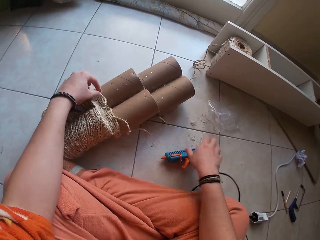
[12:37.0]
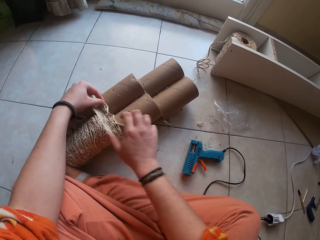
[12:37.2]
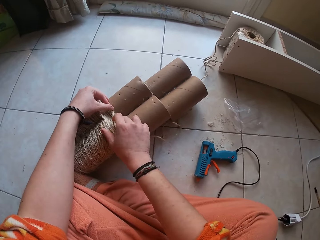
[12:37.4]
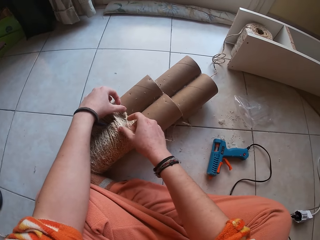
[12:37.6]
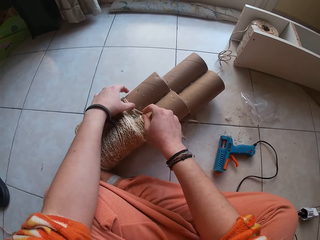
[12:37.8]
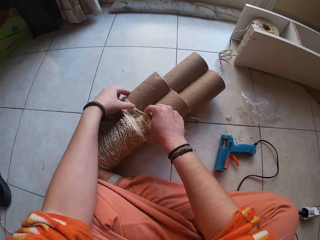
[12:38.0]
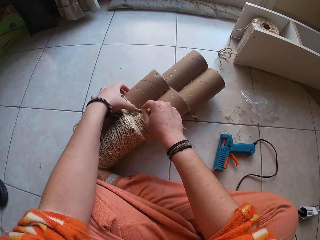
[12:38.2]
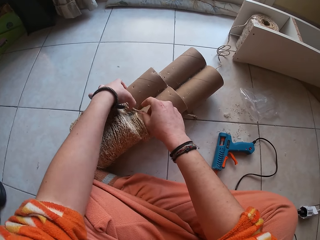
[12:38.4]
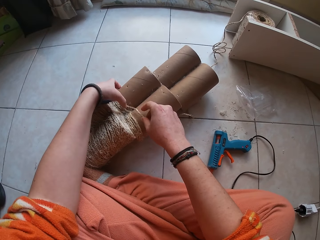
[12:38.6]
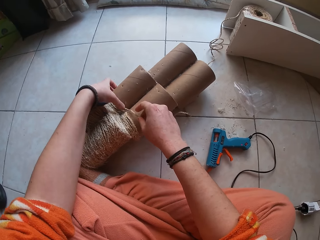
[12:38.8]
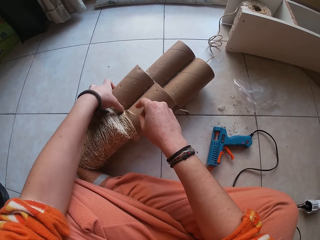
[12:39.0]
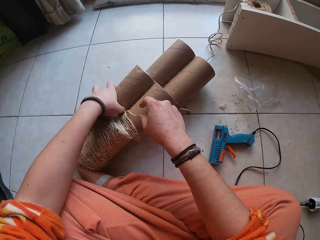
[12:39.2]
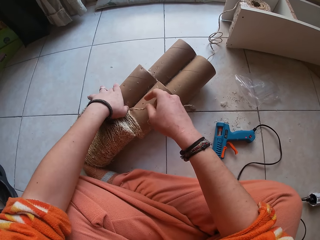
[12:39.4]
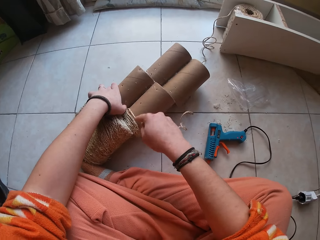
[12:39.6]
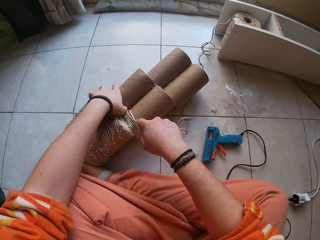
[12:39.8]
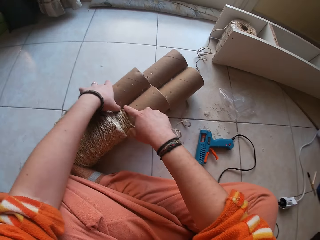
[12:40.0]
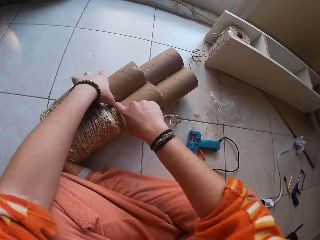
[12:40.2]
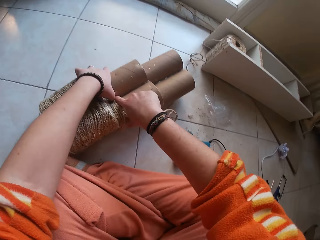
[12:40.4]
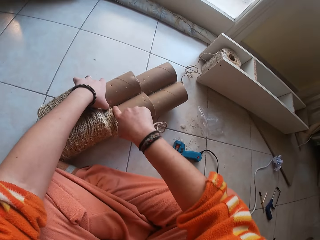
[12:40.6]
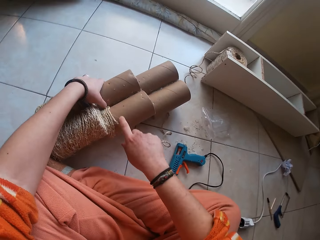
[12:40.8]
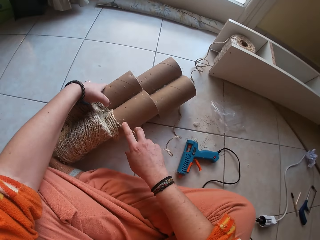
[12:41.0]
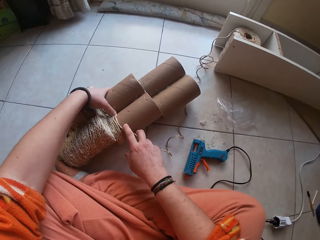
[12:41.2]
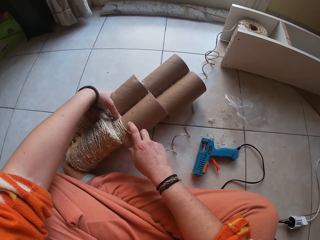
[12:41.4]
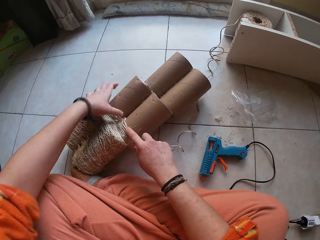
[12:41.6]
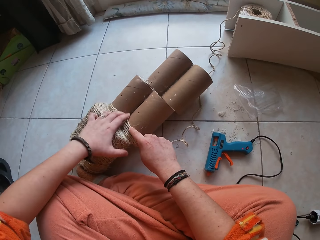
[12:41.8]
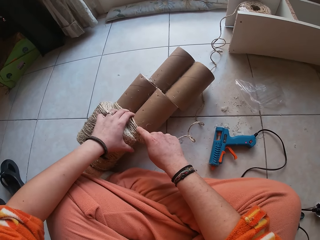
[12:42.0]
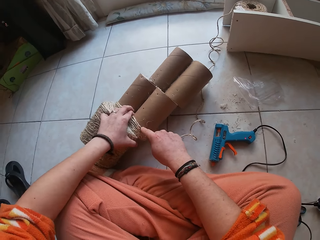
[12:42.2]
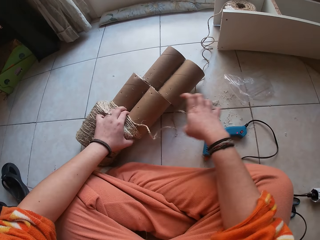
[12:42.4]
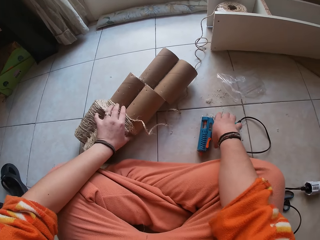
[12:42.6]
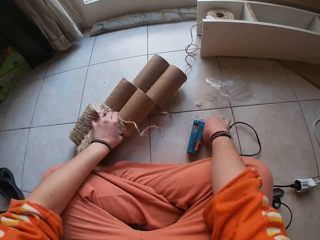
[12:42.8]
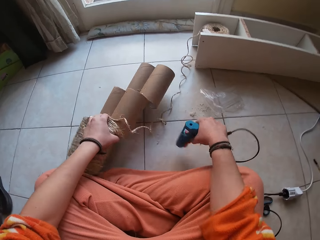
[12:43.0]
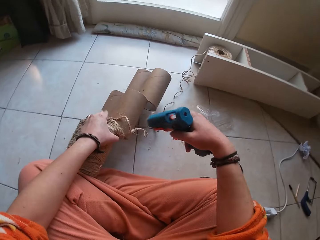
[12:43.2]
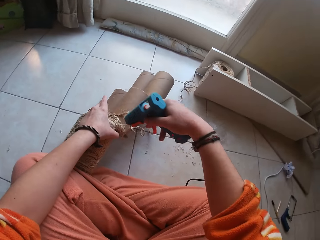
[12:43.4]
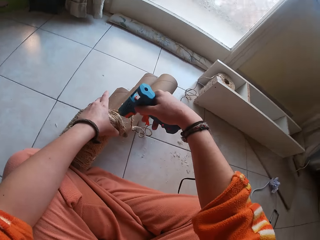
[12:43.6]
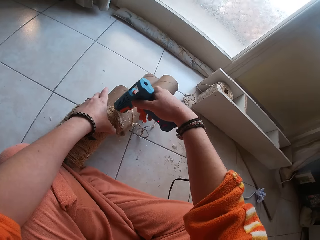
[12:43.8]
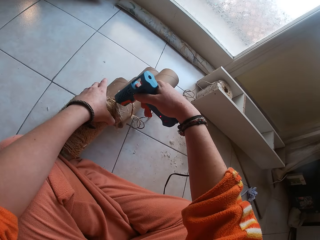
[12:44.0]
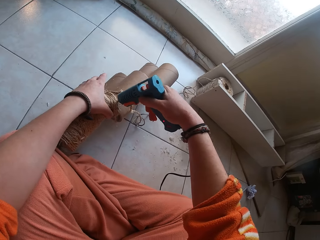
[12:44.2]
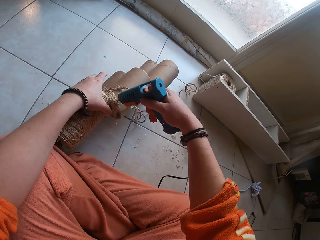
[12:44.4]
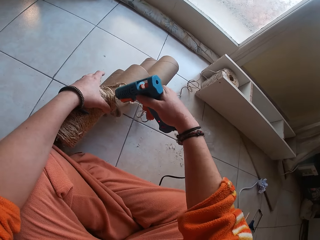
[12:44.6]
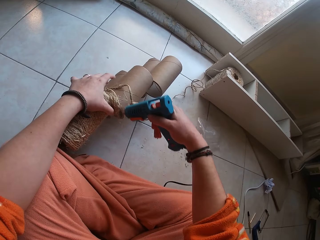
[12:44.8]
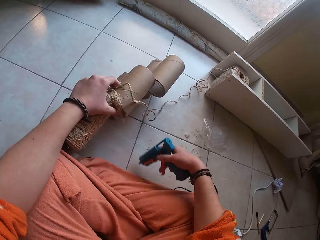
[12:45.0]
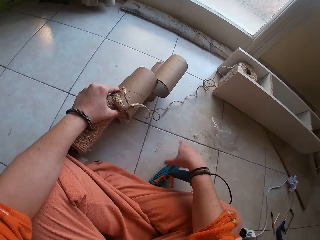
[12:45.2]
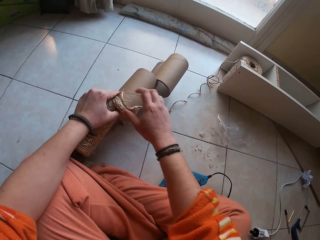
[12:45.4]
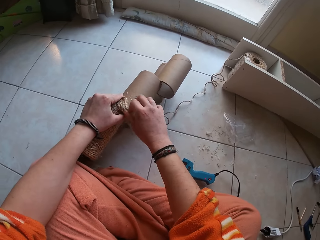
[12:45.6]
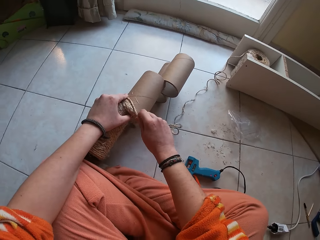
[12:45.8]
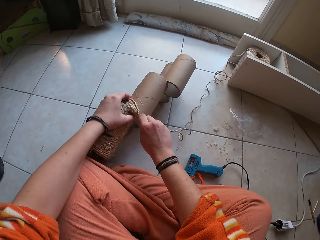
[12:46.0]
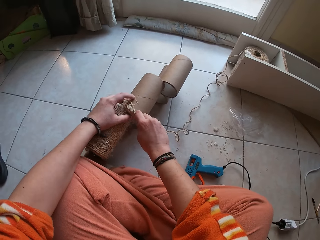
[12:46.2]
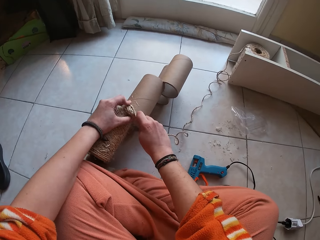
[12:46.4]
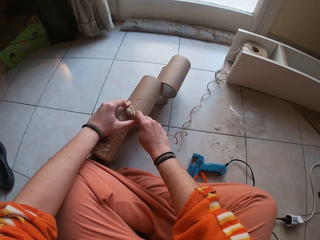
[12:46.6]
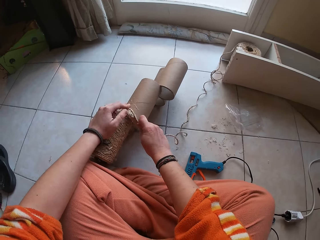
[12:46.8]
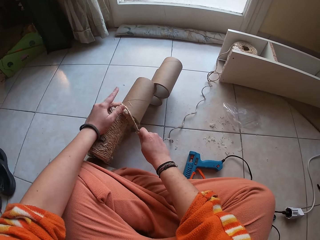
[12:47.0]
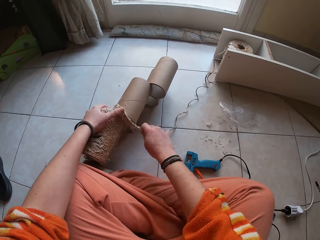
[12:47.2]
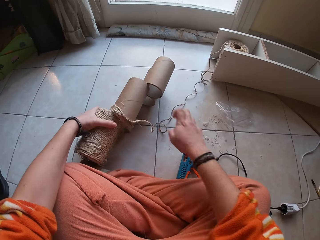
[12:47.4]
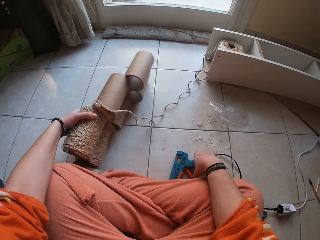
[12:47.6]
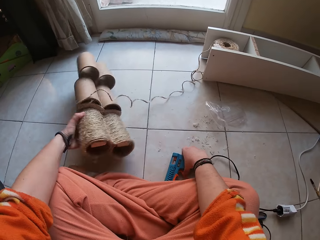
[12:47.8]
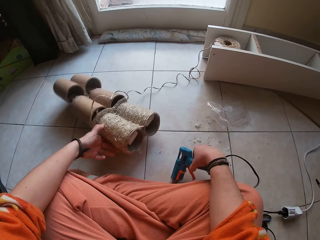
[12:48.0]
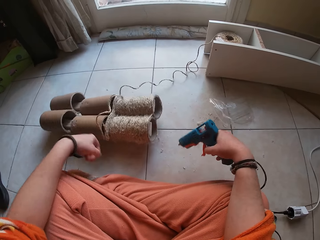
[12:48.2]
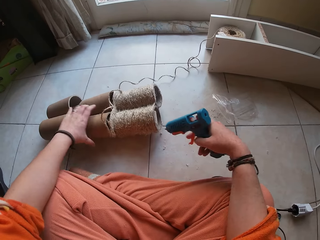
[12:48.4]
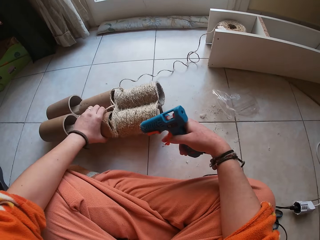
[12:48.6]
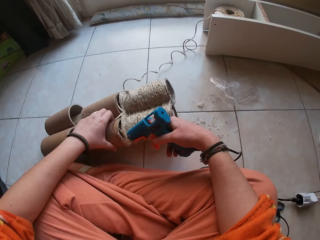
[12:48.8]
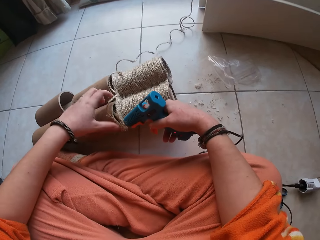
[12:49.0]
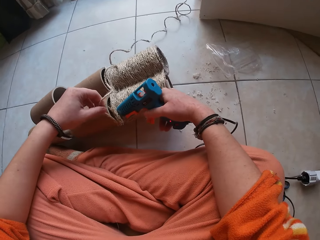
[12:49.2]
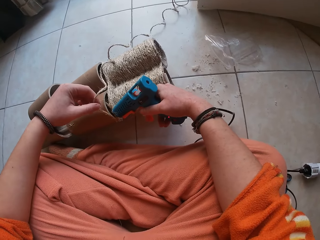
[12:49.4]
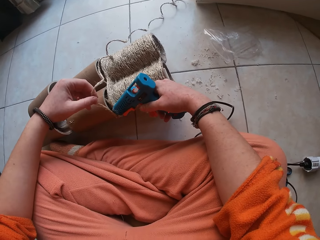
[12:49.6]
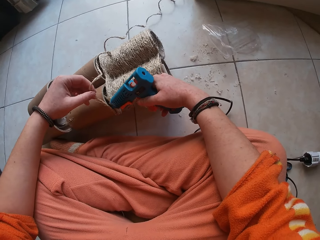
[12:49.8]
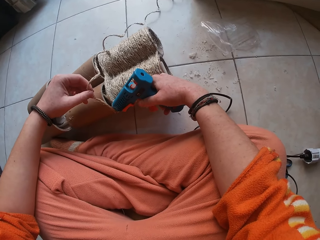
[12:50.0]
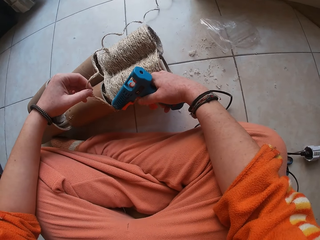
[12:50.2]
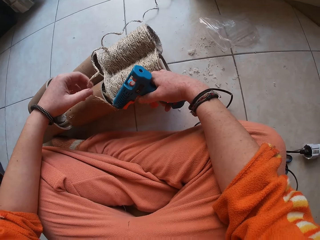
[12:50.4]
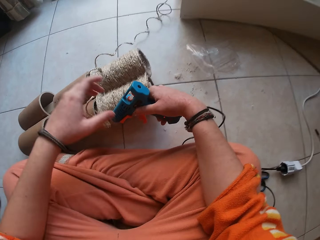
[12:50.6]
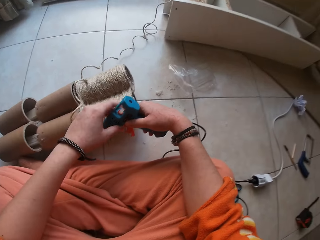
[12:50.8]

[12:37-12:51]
The camera wearer places the glue gun on the floor with her right hand. She attaches wire ropes to the carton cylinder with her hands. She picks the glue gun from the floor with her right hand. She turns the paper tubes. She attaches glue to the wire rope with the glue gun. She places the glue gun on the floor with her right hand. She attaches the wire ropes to the carton cylinder with her hands. She picks the glue gun from the floor with her right hand. She repositions the wire ropes with her left hand. She turns the paper tubes. She attaches glue to the wire rope with the glue gun.

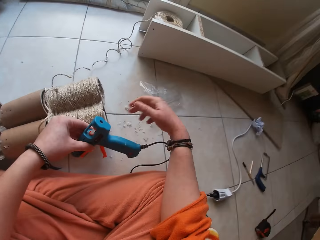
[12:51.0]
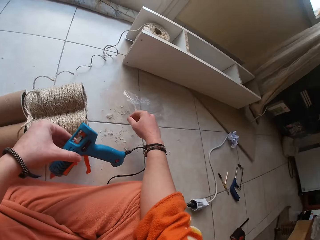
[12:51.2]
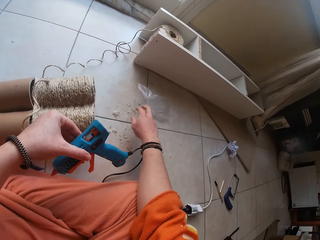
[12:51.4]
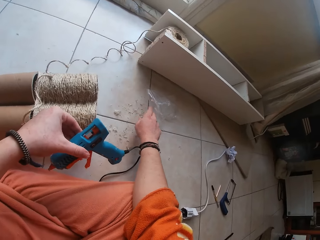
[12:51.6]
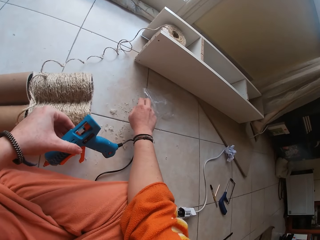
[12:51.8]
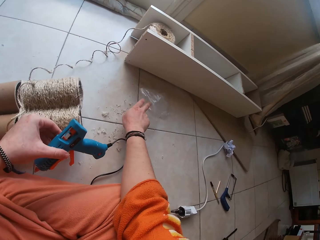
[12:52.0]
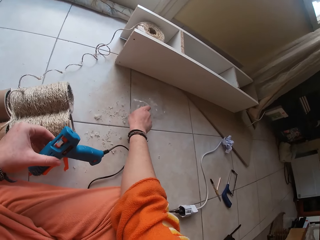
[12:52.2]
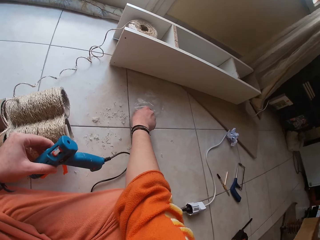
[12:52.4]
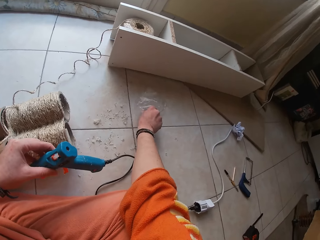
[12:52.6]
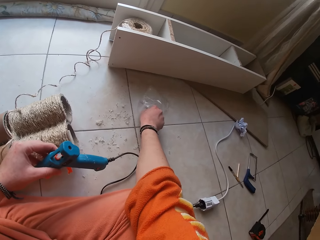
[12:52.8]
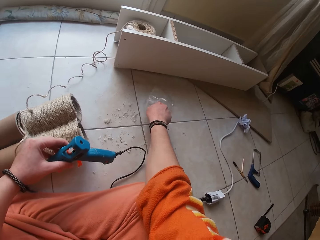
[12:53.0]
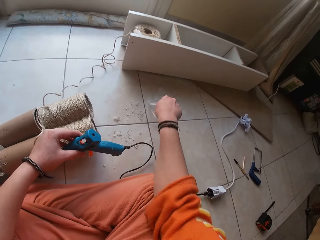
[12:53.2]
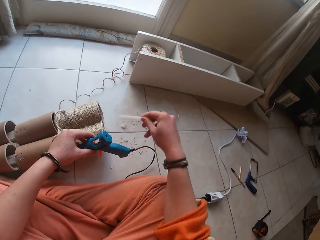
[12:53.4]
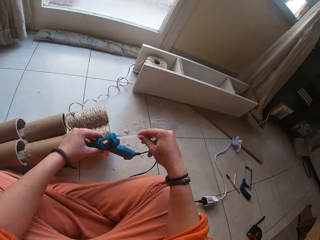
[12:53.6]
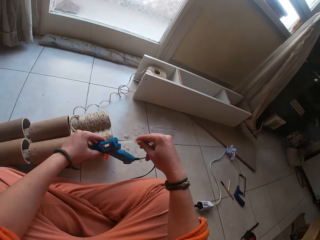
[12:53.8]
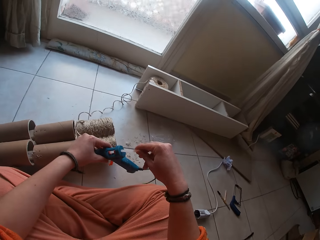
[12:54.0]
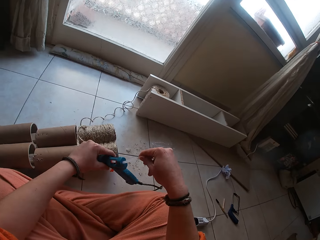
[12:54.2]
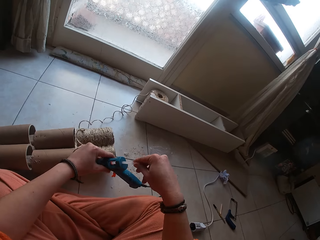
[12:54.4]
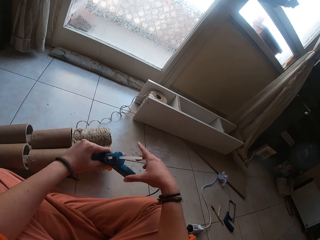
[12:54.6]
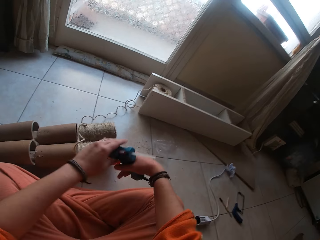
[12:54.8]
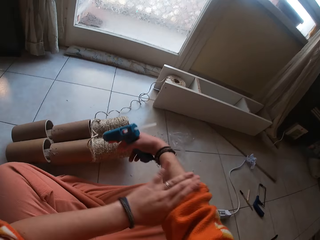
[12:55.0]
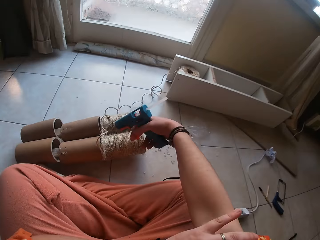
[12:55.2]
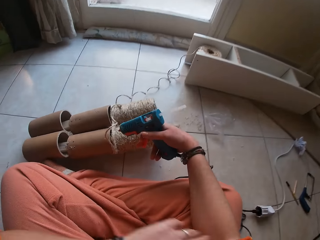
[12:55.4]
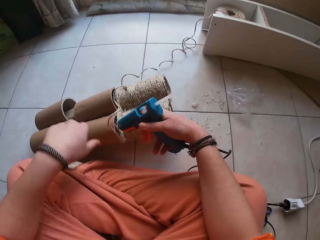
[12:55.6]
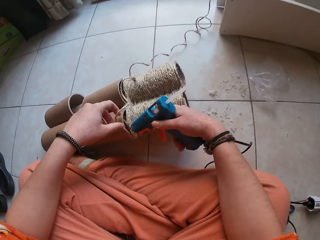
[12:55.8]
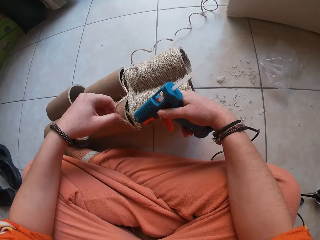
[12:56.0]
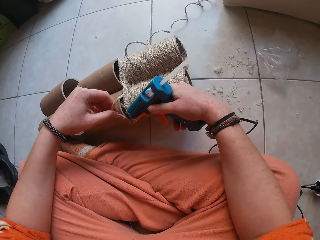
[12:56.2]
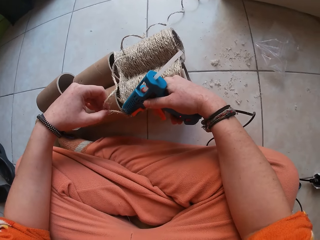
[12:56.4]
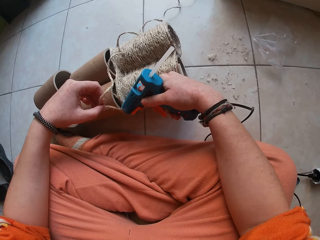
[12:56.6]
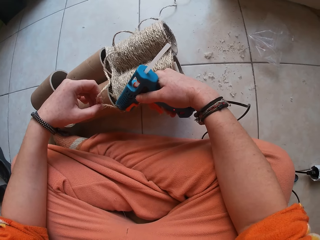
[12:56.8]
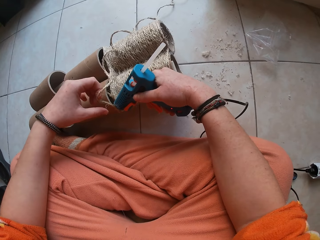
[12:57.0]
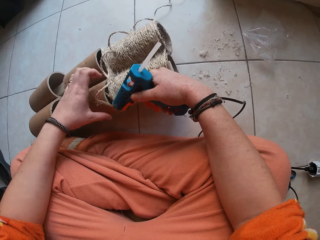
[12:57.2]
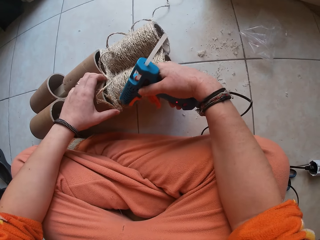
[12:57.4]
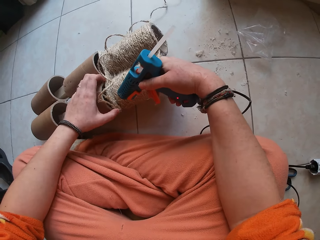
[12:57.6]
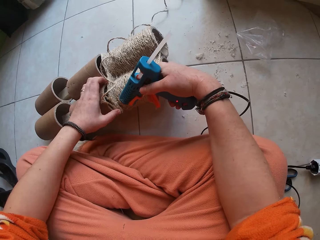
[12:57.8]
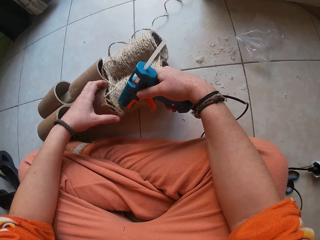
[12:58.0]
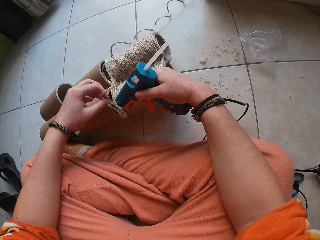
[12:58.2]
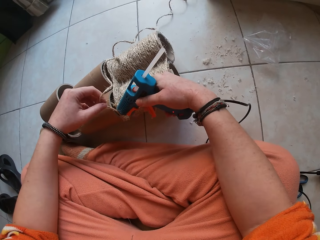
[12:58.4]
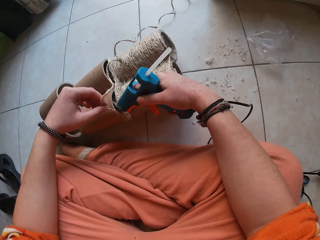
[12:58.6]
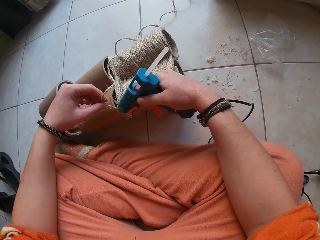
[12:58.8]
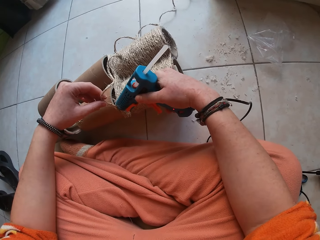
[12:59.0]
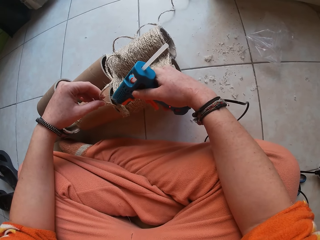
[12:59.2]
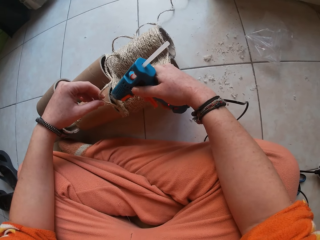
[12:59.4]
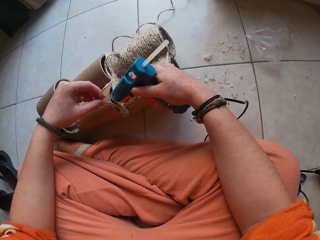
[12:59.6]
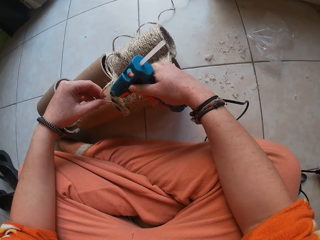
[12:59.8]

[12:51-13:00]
The camera wearer passes the glue gun to her left hand. She takes a strand of glue from the glue nylon with her right hand. She moves a polythene bag. She inserts the strand of glue to the glue gun with her right hand. She passes the glue gun to her right hand. She adjusts her cloth with her left hand. She holds the wire rope with her left hand. She attaches glue to the wire rope with the glue gun.
